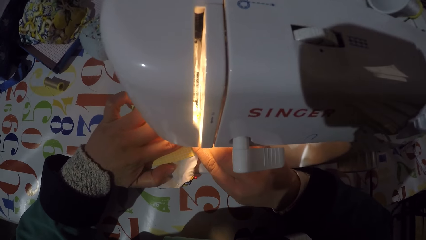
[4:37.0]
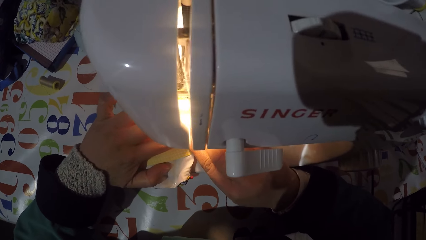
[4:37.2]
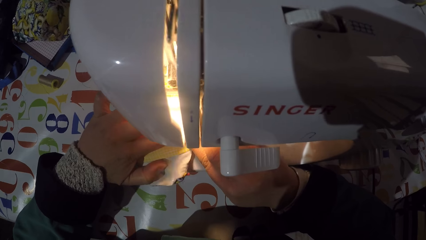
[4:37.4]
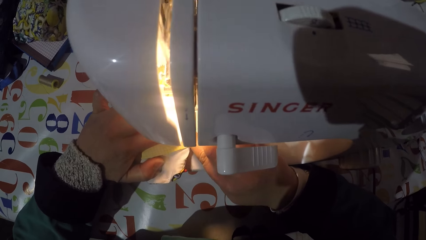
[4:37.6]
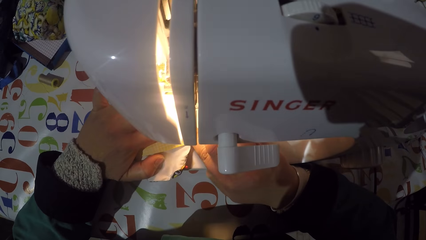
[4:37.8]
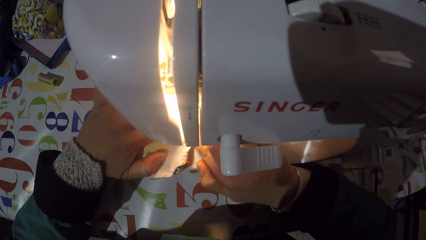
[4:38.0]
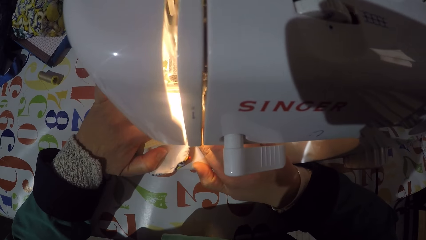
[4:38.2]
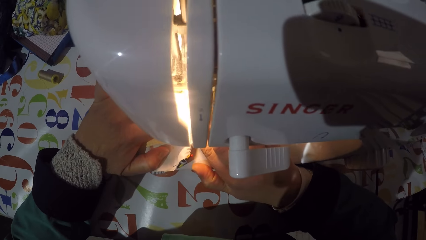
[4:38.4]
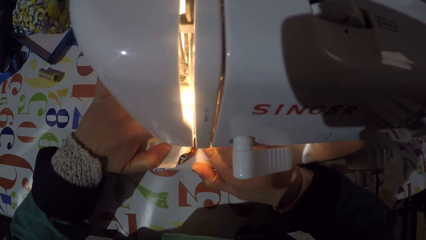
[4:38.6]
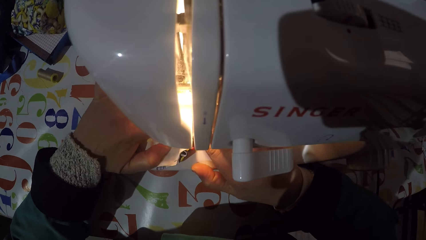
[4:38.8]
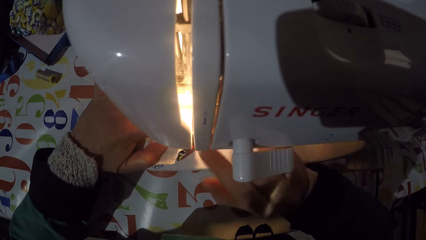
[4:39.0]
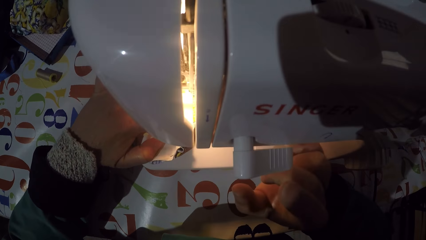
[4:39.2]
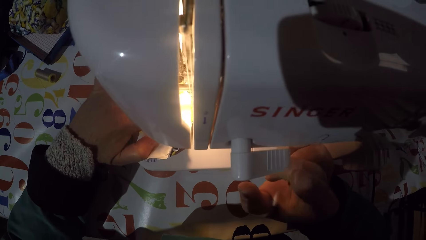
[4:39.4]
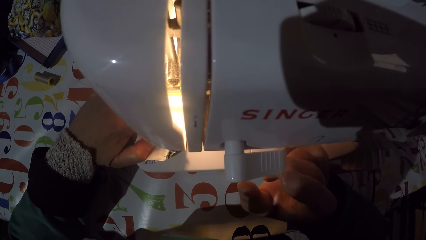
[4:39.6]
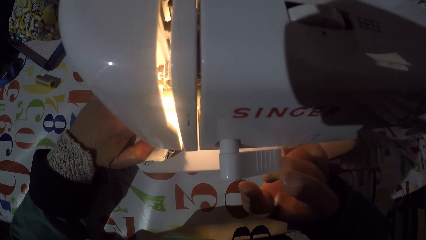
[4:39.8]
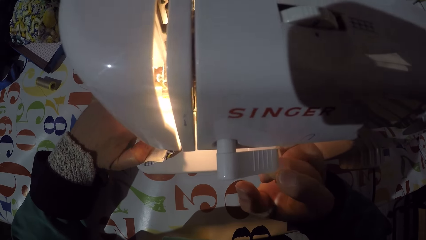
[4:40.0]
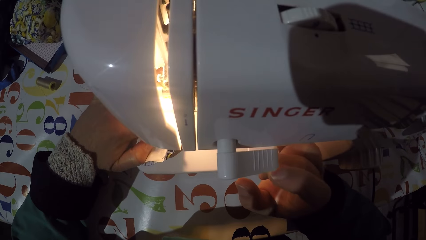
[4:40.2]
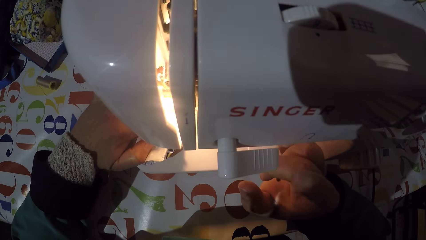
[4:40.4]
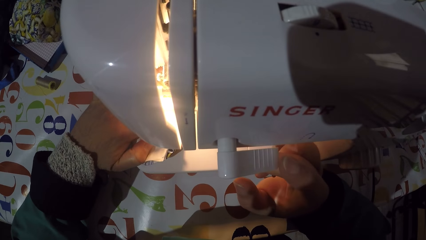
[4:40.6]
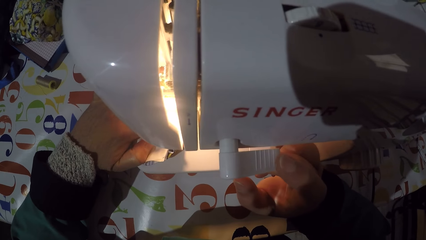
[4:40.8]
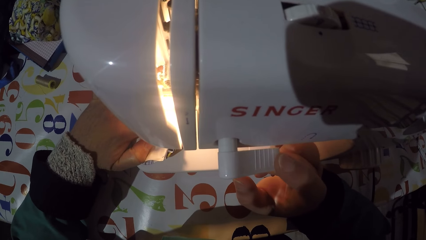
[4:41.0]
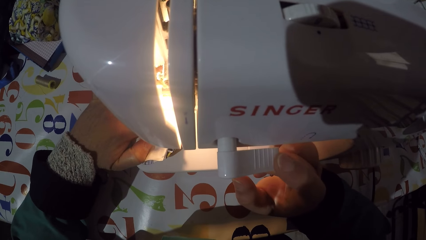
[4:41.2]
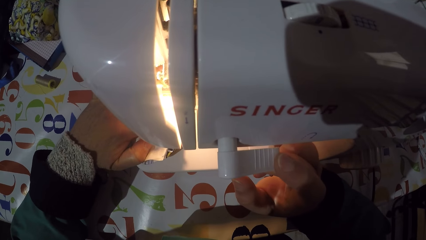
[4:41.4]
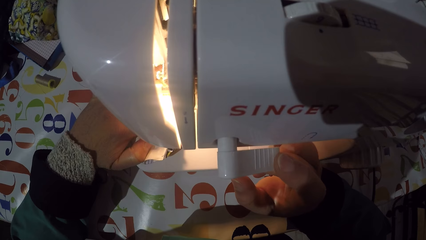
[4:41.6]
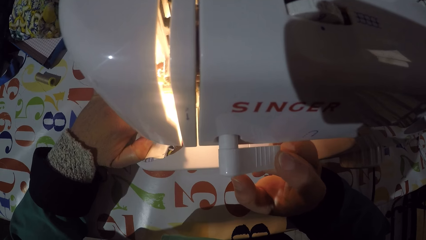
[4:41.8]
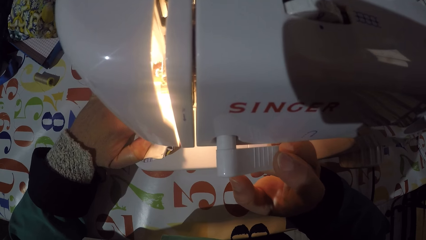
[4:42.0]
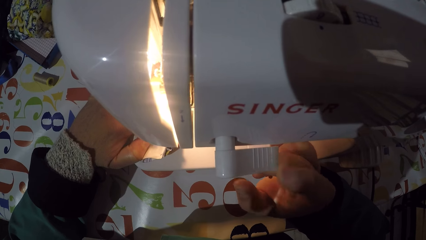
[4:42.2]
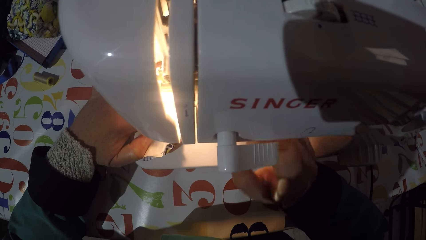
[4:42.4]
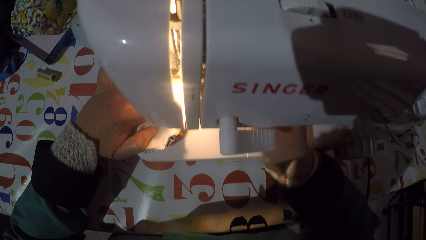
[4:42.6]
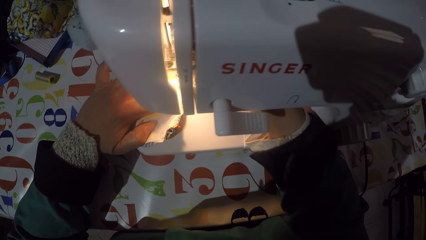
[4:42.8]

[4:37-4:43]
The camera wearer sews a piece of cloth with the sewing machine.

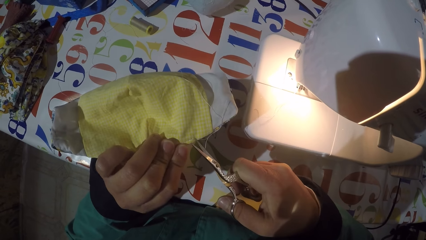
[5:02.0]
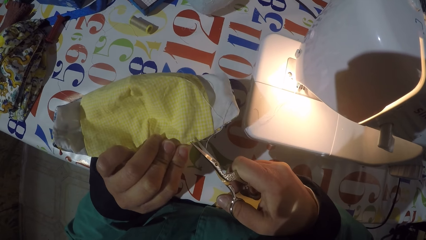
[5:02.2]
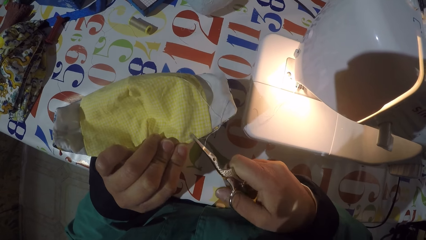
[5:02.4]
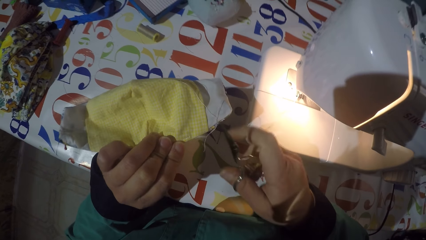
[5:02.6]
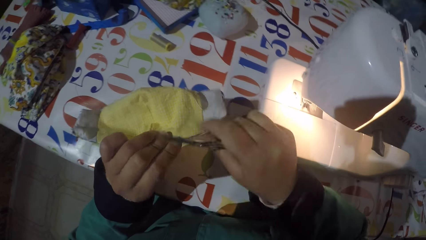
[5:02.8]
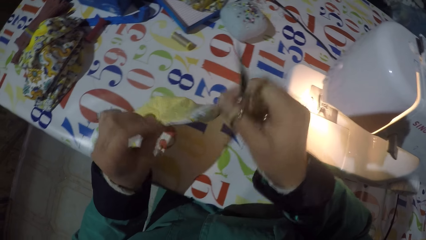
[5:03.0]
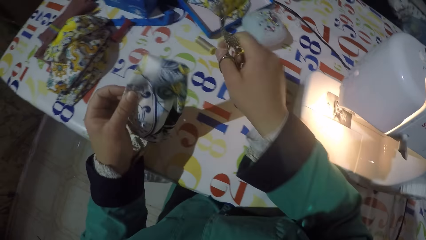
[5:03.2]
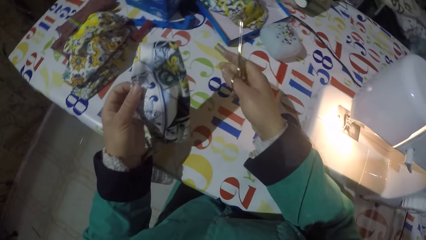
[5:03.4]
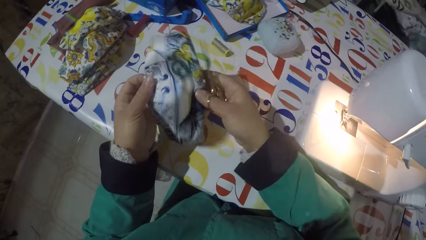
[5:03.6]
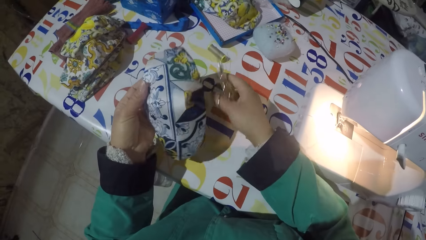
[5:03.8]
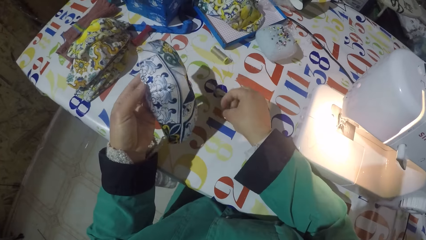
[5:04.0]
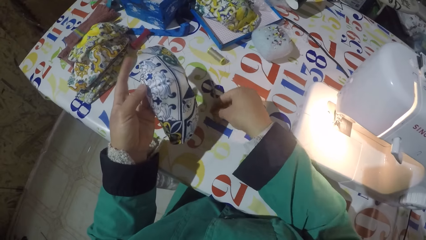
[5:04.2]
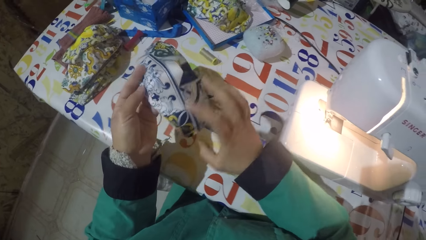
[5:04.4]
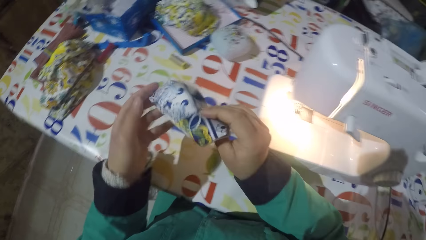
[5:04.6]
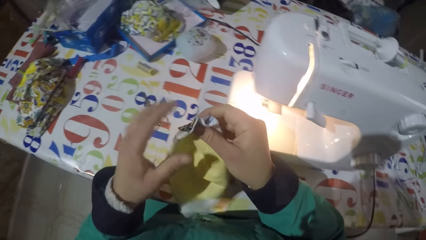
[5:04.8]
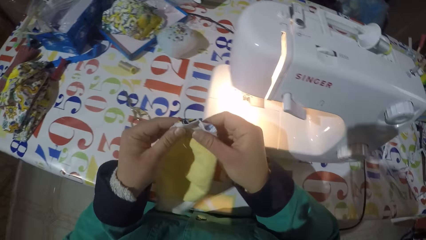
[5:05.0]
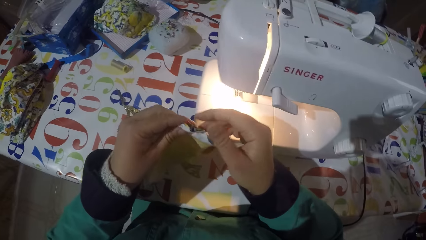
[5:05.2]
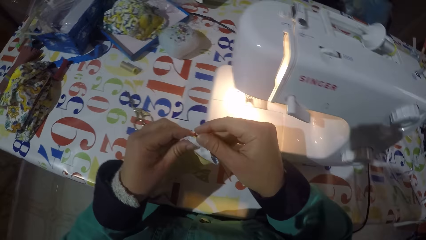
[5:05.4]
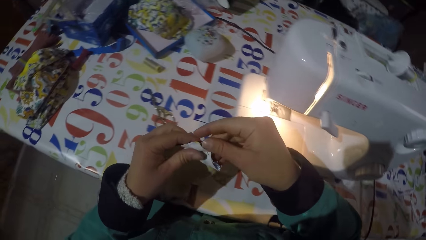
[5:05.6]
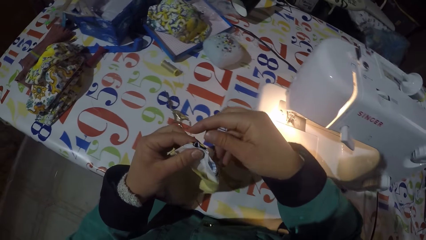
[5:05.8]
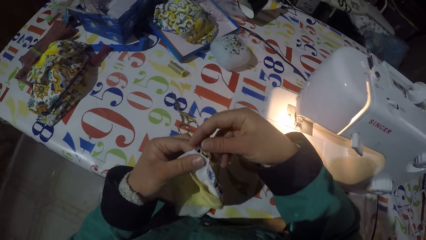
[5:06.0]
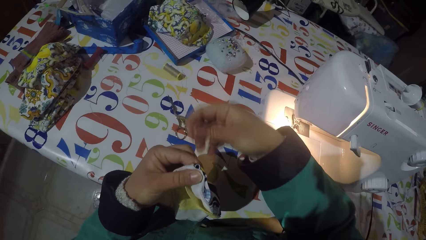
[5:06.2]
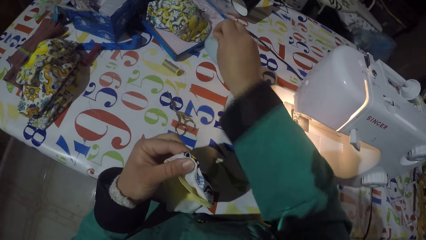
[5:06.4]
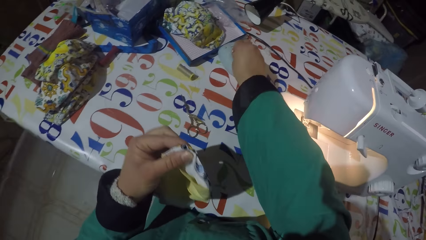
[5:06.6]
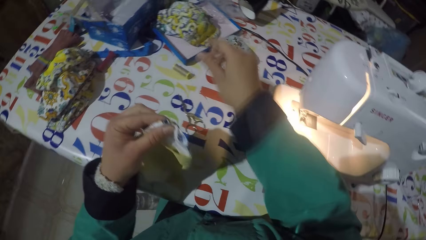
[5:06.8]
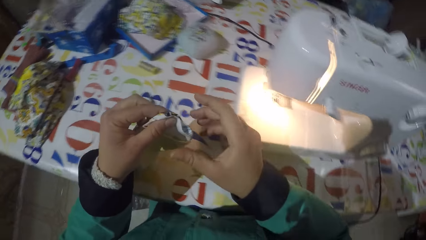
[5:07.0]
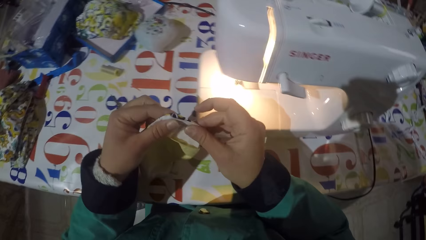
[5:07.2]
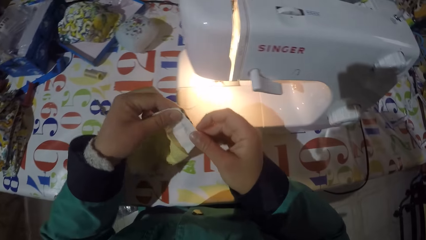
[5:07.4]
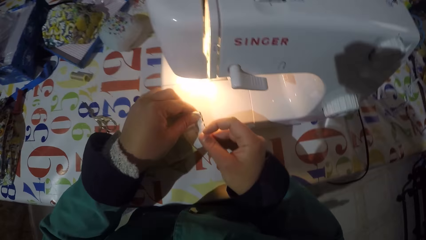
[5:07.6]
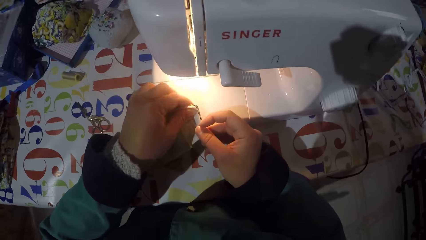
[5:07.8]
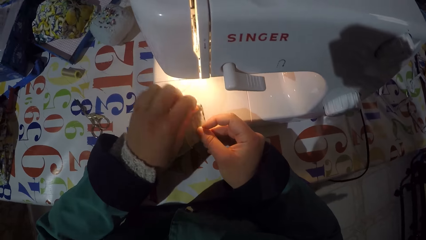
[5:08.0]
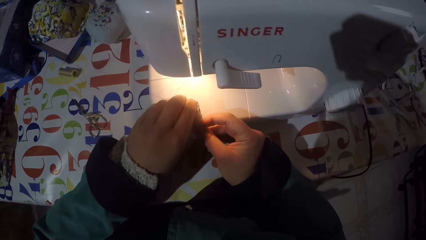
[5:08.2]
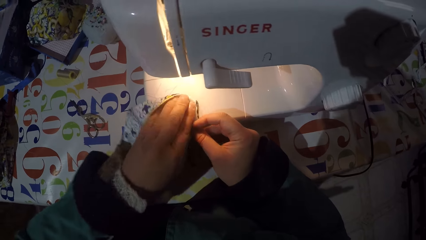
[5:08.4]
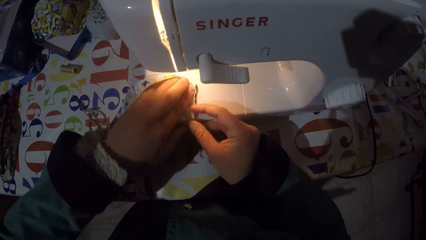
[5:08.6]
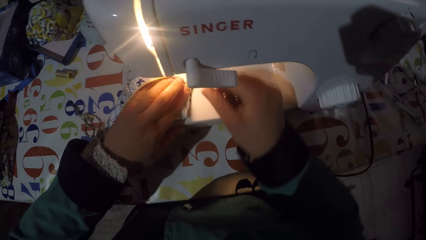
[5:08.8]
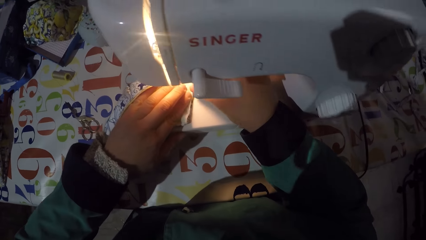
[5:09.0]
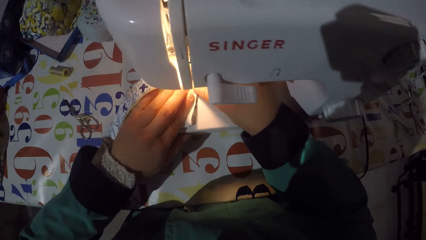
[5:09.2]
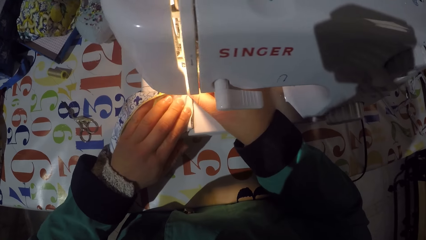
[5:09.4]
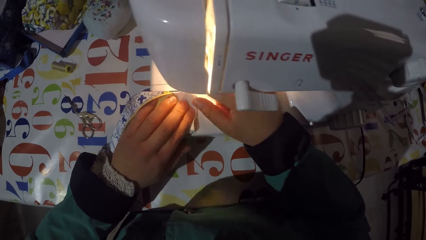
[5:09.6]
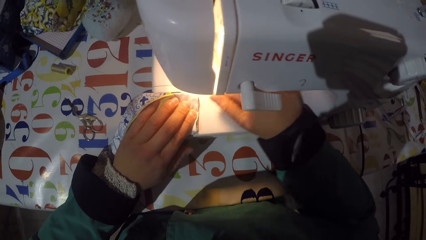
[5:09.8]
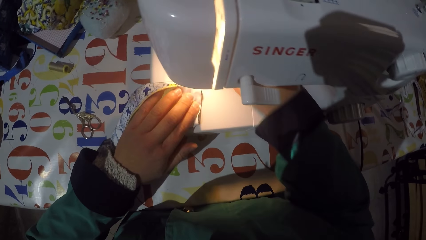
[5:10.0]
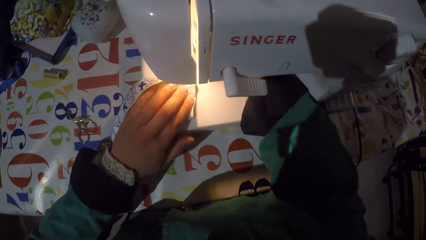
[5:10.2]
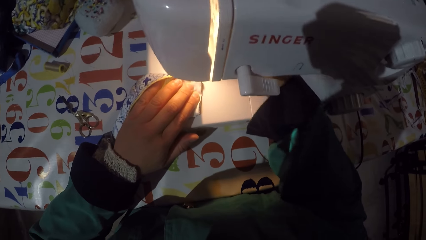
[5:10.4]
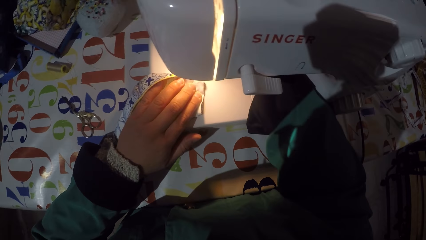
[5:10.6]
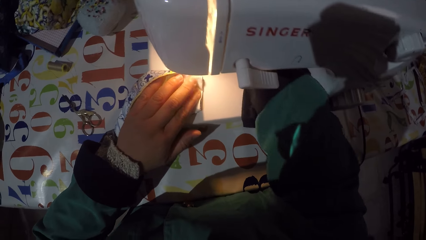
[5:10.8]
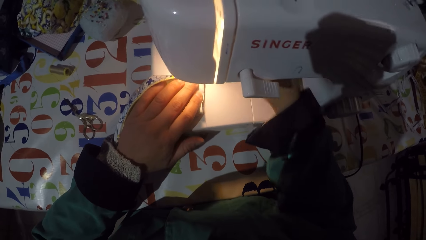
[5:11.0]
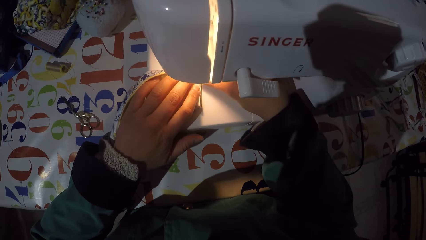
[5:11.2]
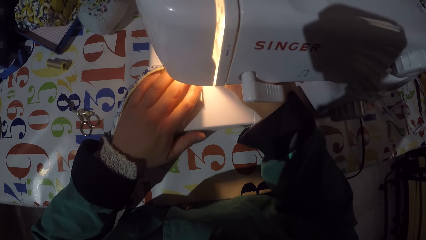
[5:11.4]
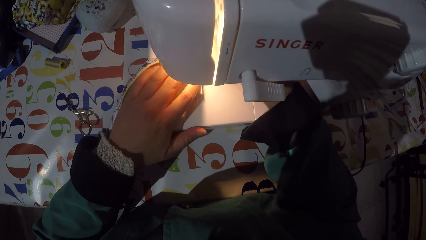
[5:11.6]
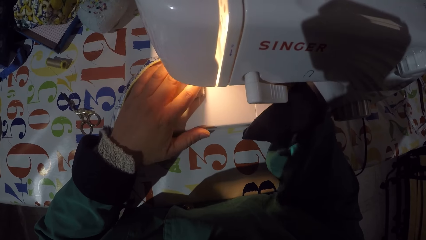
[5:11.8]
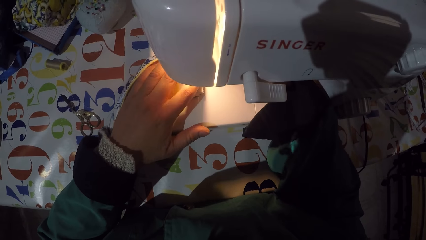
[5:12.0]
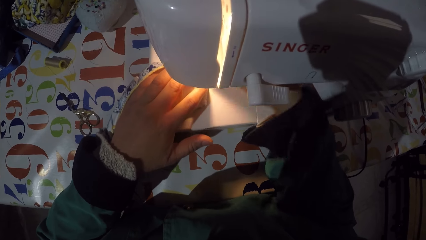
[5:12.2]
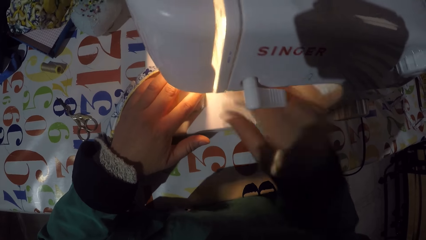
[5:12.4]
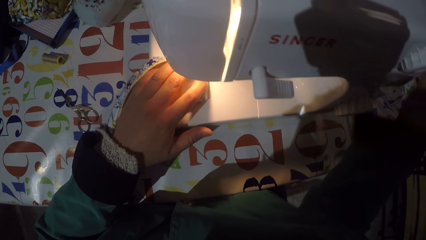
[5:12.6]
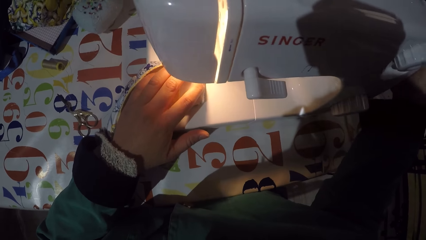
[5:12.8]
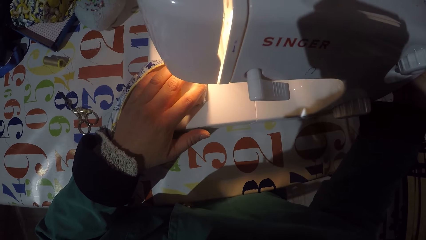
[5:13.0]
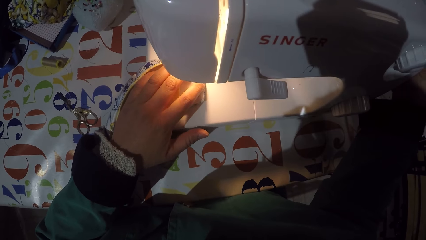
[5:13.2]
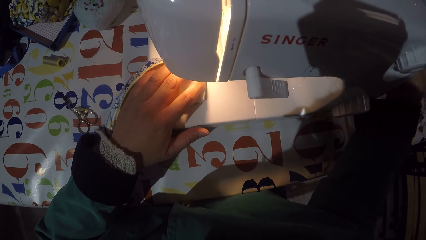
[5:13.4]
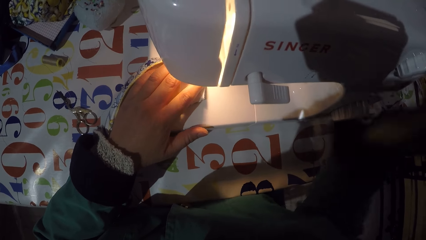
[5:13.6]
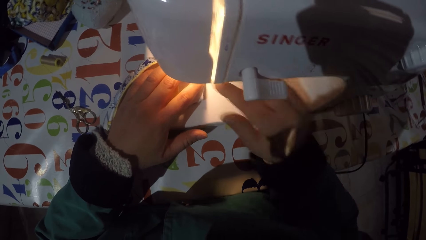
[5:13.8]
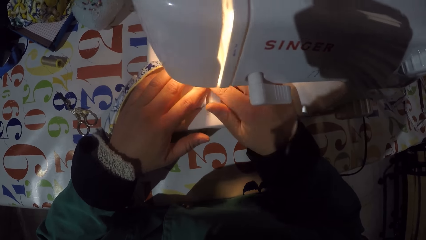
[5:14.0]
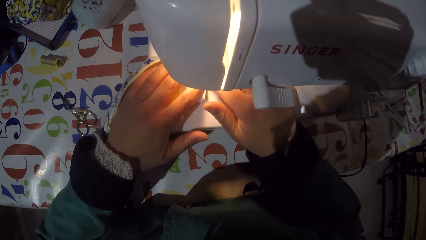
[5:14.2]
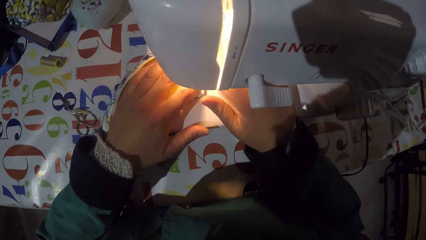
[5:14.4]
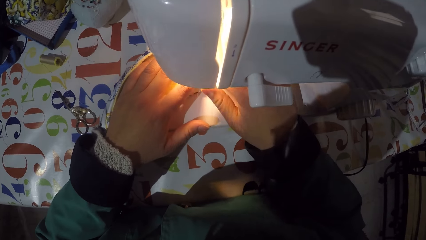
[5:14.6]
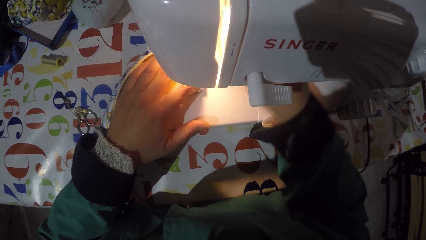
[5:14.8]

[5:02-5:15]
The camera wearer holds a piece of cloth or mask. They put scissors on the table. They remove a pin from the piece of cloth. They hold the piece of cloth. They pin the pin in a pin cushion. They align the piece of cloth on the sewing machine. They put the mask in a sewing machine. They push the mask underneath a needle. They adjust a balance wheel.
